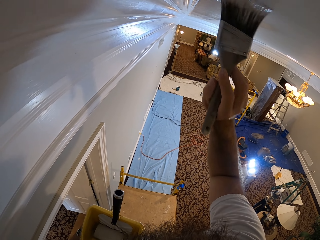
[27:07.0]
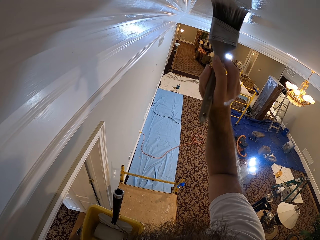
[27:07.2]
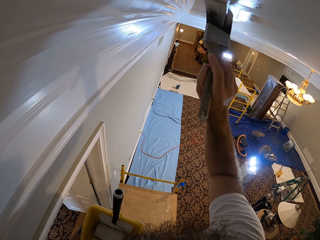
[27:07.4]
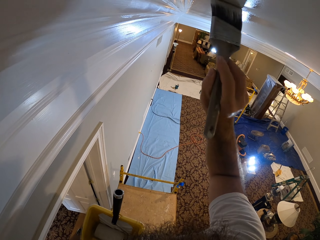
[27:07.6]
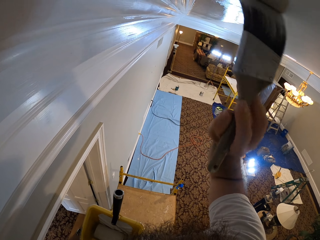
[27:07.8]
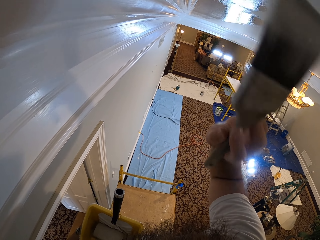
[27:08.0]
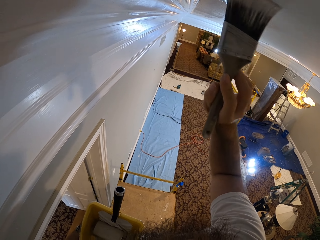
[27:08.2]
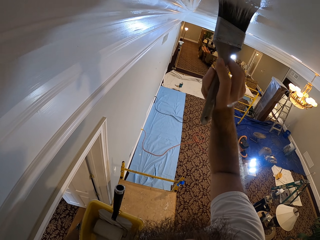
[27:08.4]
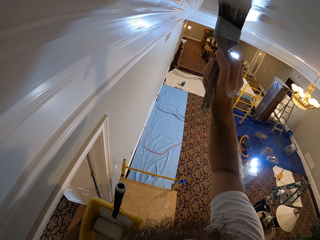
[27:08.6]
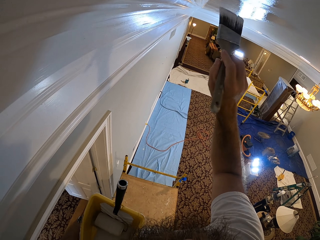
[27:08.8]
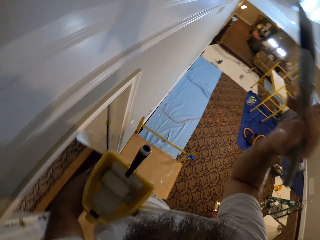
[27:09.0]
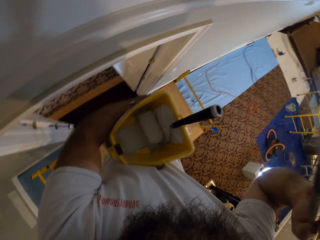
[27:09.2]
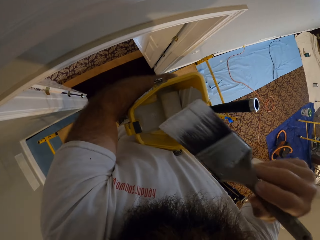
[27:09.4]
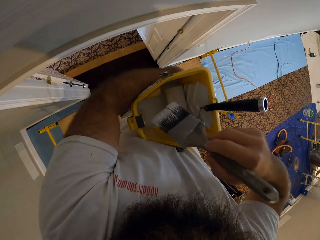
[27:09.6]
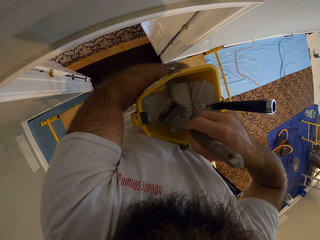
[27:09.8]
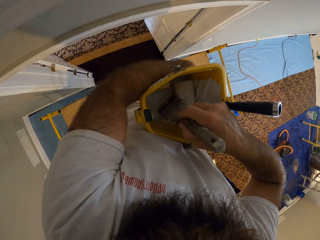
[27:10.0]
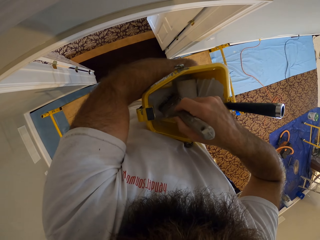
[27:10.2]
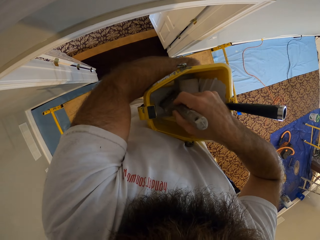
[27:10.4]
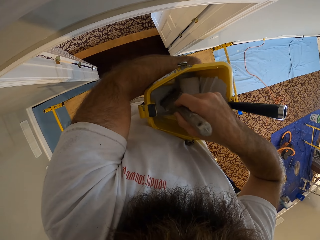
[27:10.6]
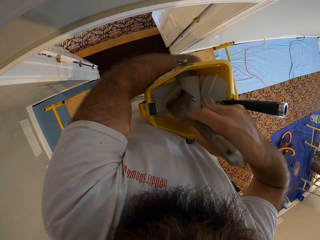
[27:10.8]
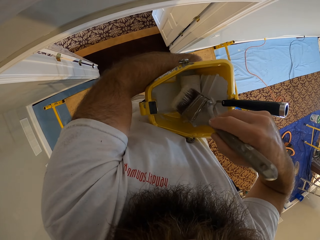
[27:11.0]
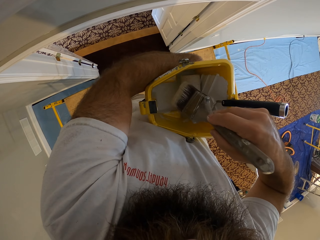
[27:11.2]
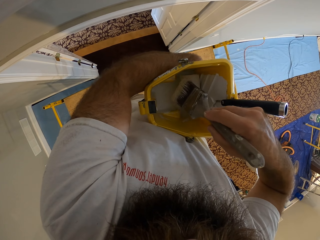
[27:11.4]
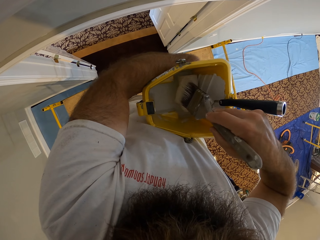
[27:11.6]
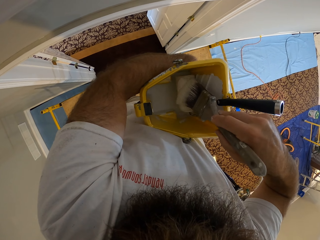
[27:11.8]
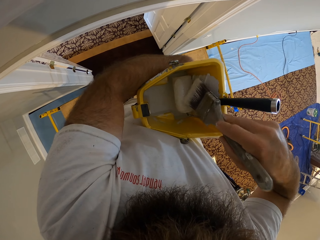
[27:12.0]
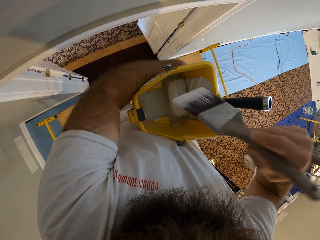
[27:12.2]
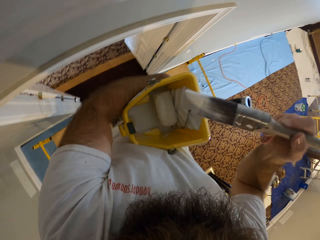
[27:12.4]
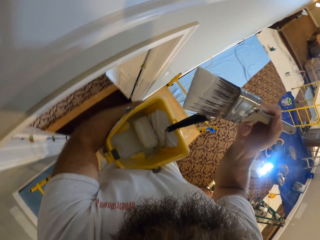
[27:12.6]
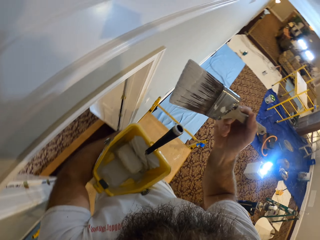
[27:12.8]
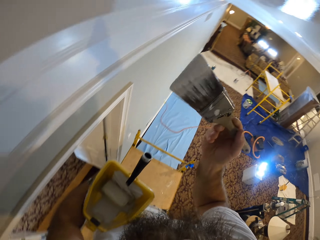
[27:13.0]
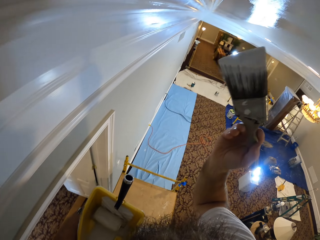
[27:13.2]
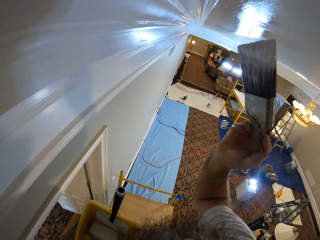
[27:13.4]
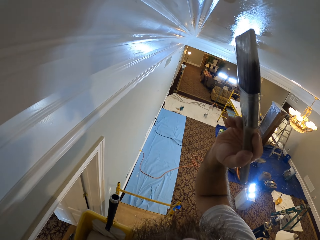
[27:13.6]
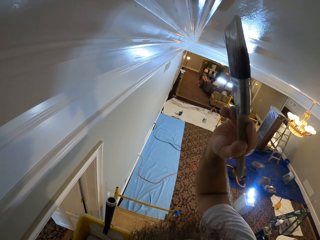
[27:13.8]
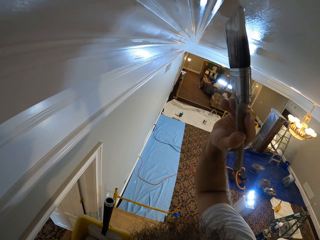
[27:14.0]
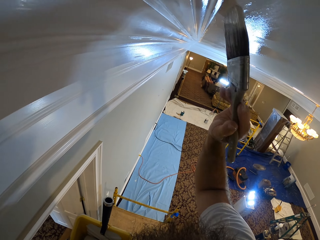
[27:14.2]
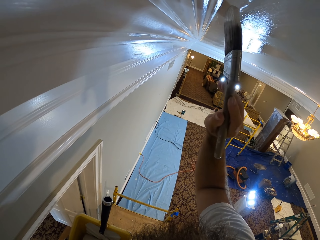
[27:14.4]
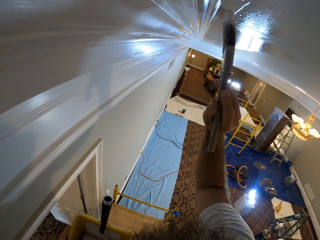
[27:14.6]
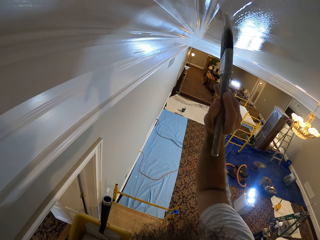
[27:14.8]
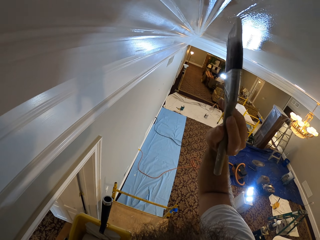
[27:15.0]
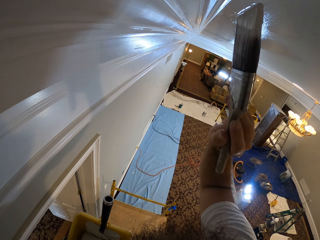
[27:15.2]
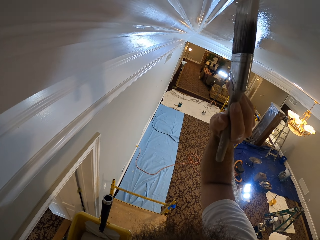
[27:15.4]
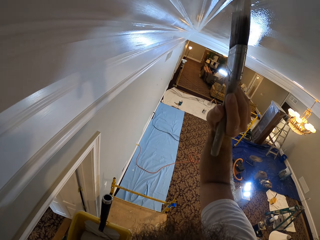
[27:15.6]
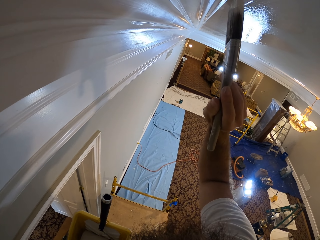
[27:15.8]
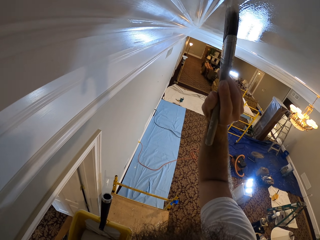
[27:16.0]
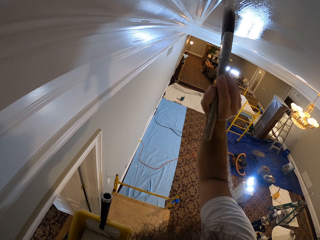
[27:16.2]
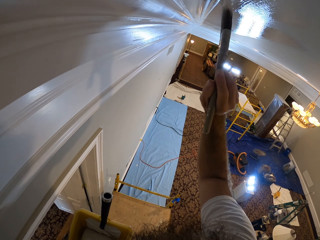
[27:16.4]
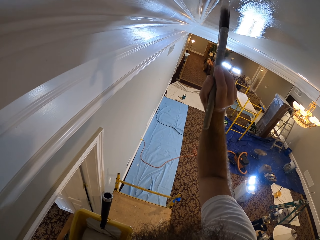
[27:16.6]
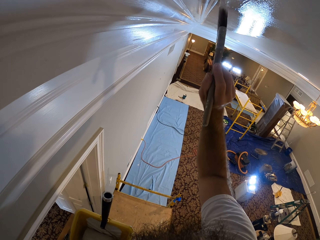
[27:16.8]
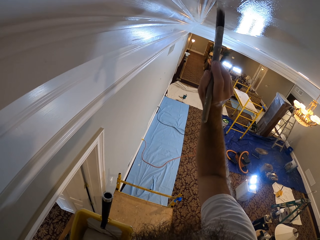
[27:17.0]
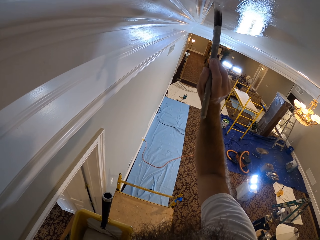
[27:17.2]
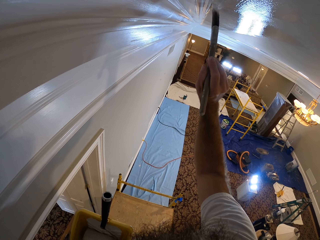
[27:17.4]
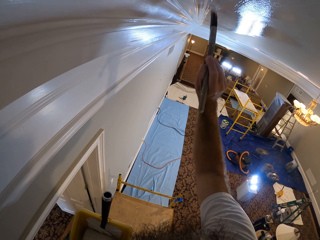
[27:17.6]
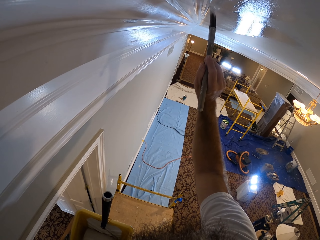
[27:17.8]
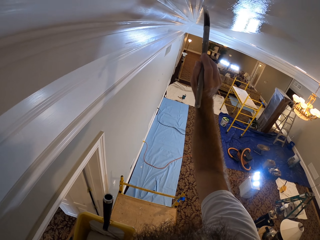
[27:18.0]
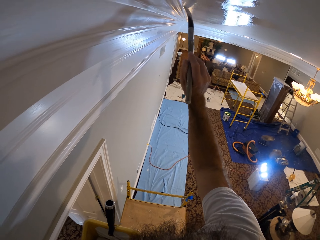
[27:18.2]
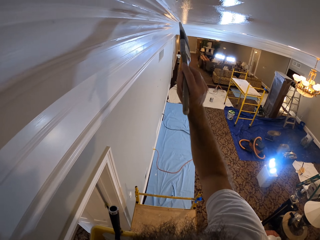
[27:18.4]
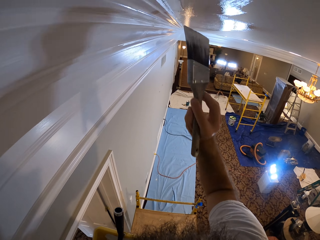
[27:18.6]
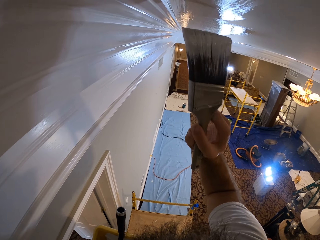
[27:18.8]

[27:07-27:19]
The camera wearer scoops paint with the paint brush in his right hand from the paint bucket in his left hand. He paints the ceiling with the paint on the paint brush in his right hand.

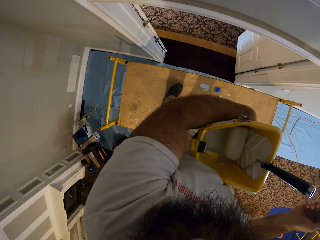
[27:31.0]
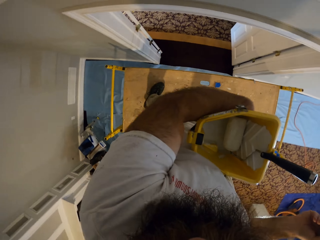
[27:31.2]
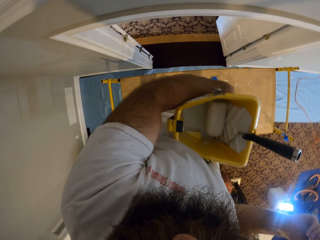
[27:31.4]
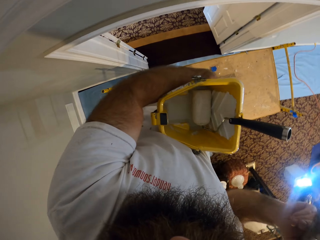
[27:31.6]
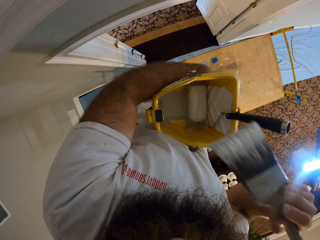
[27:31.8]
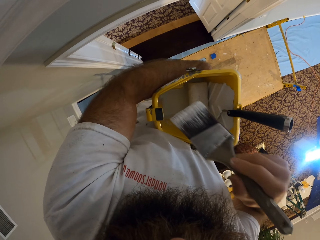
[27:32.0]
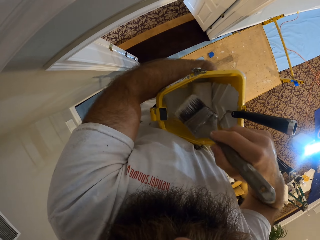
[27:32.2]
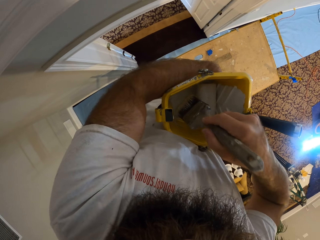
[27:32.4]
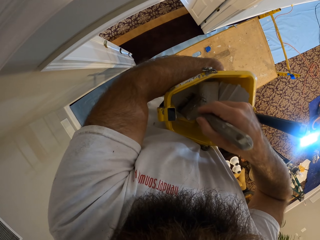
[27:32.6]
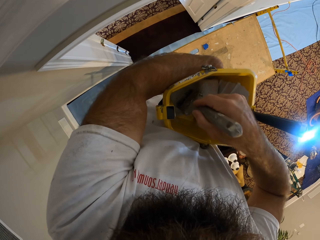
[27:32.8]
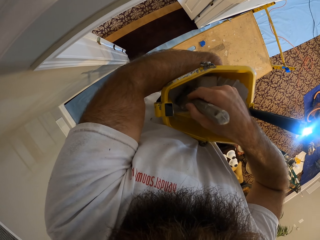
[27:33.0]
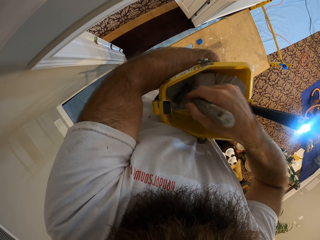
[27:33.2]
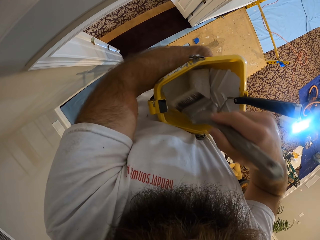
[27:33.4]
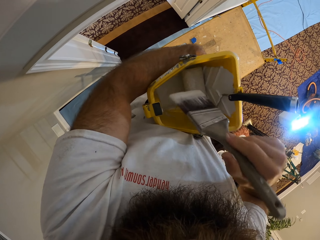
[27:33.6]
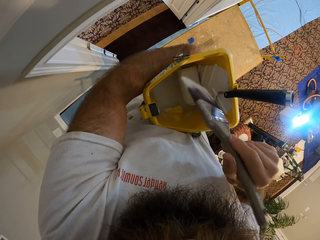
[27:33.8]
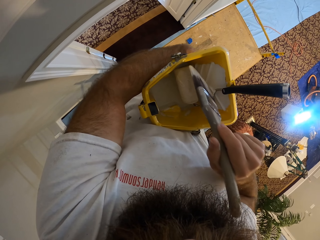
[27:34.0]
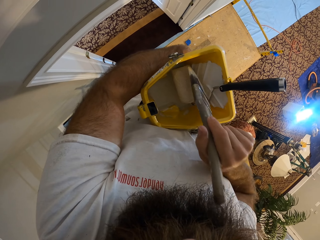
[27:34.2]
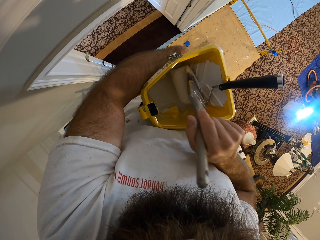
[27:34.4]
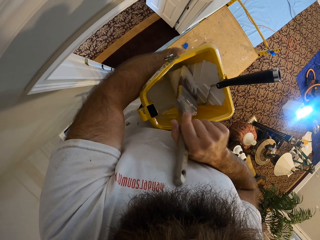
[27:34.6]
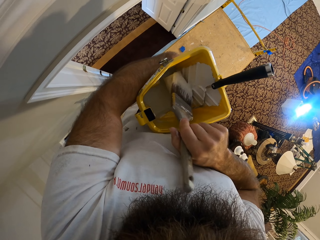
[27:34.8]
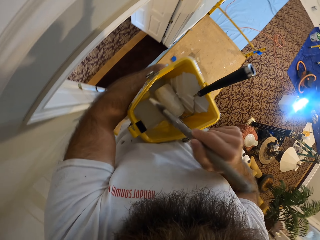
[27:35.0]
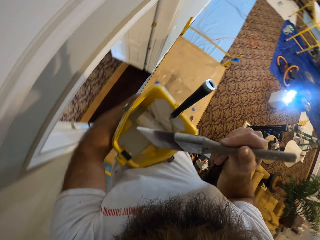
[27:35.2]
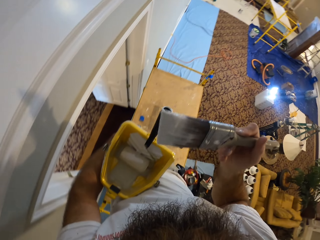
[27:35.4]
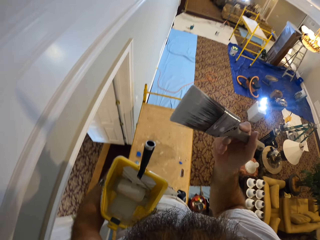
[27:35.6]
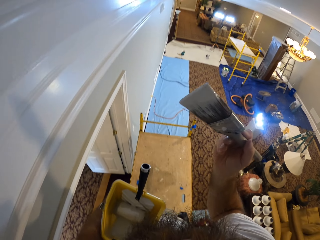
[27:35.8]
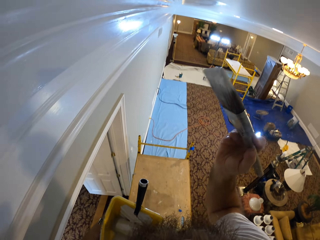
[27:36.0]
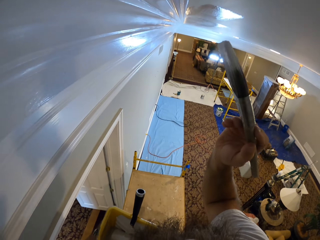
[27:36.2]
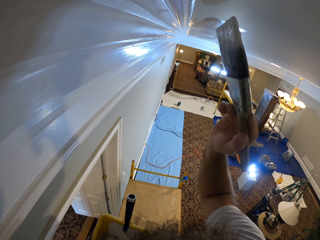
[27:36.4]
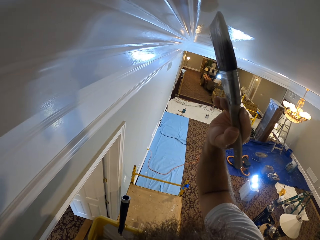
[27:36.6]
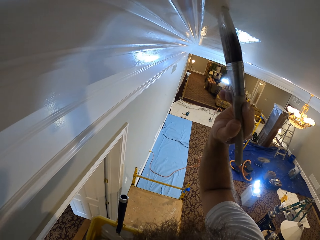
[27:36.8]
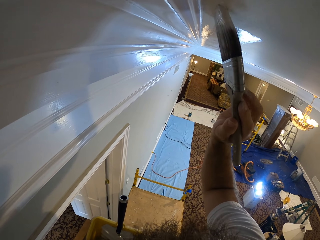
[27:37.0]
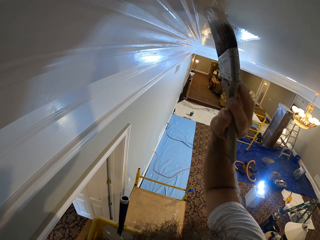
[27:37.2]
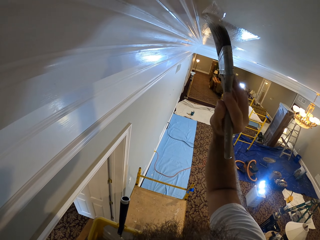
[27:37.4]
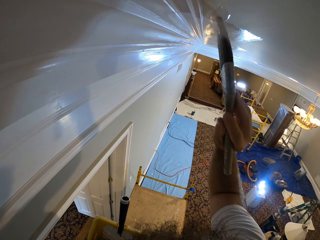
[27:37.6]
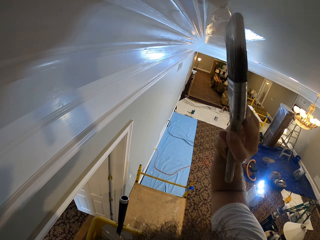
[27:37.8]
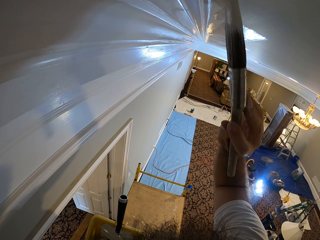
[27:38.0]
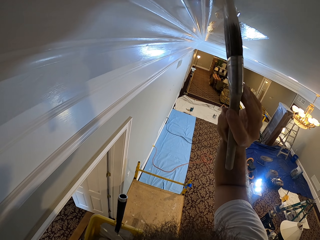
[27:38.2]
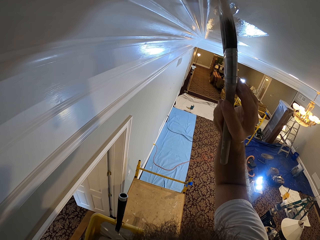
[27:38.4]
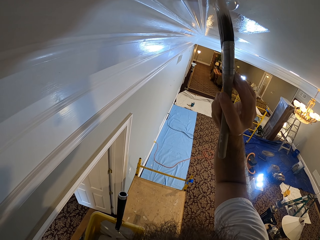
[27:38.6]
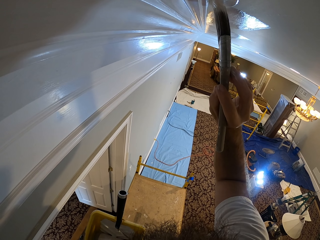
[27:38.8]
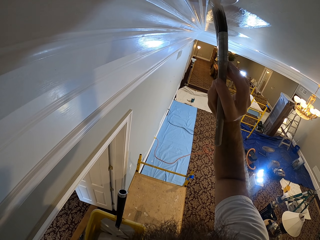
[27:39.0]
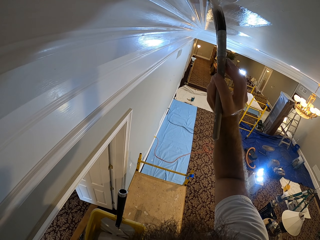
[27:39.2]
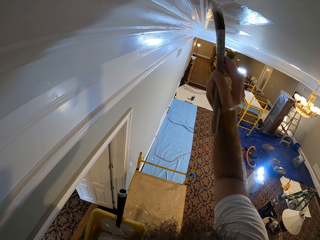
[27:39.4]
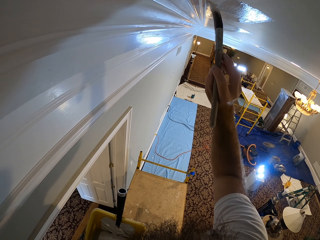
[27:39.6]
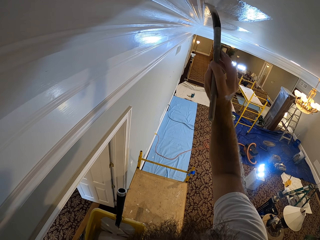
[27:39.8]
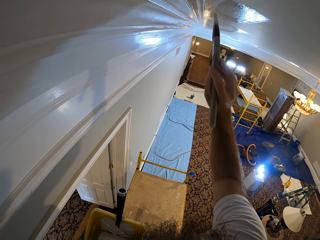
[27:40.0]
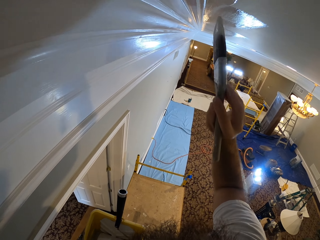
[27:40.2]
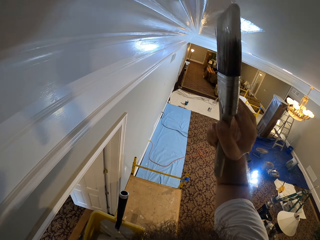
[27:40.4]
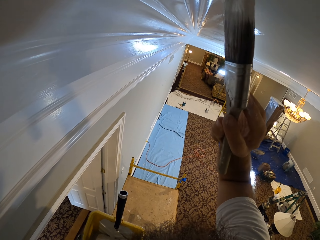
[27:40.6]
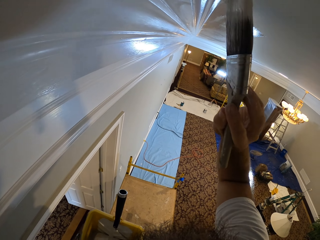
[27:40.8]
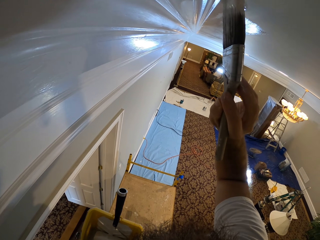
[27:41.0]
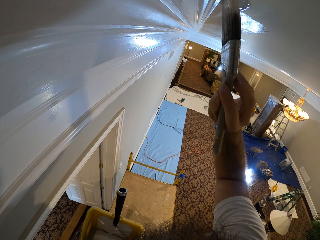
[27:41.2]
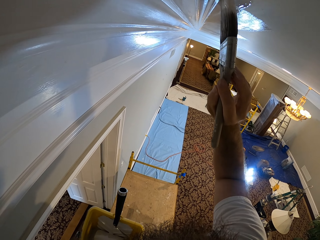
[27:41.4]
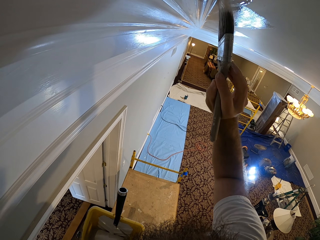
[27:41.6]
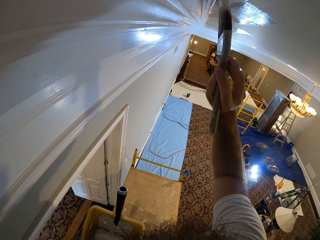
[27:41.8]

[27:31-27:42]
The camera wearer dips the paint brush in the yellow pail in his left hand with his right hand. He brushes the paint roller in the yellow pail with the paint brush in his right hand. He paints the ceiling with the paint brush in his right hand.
